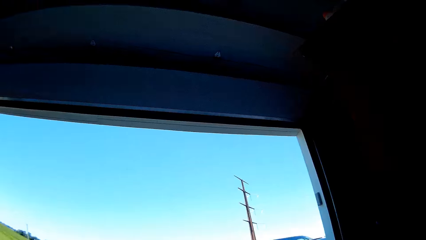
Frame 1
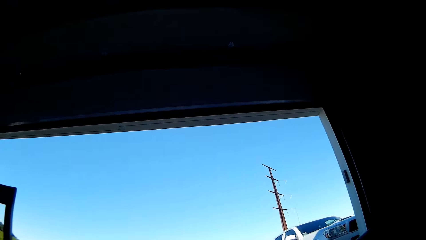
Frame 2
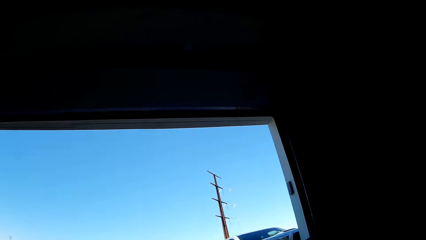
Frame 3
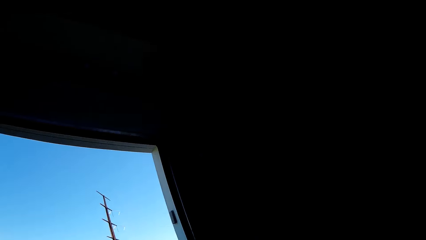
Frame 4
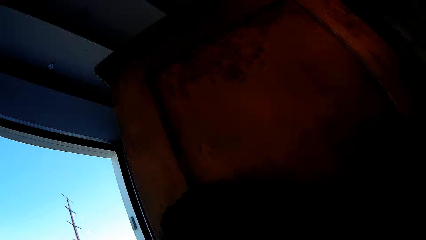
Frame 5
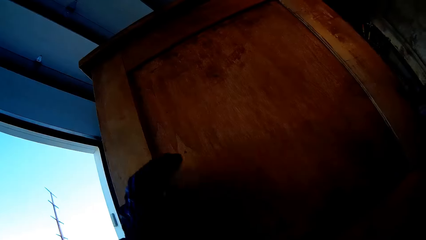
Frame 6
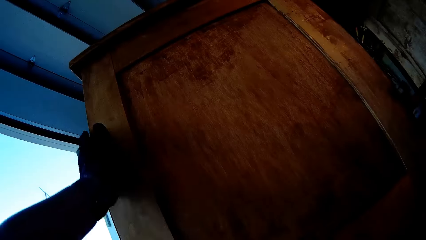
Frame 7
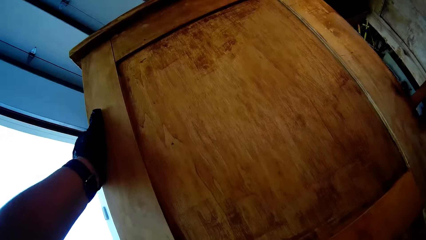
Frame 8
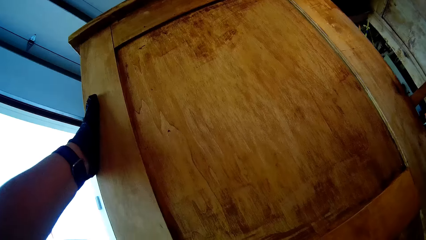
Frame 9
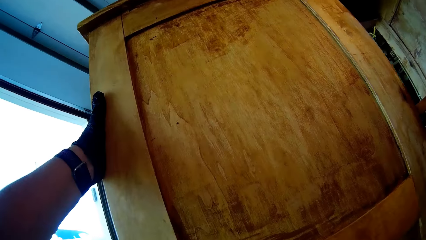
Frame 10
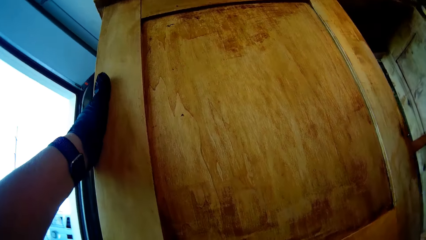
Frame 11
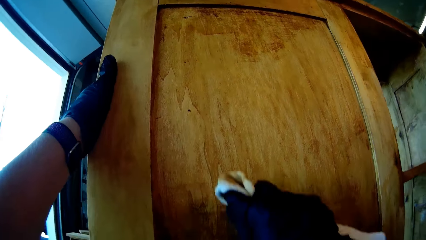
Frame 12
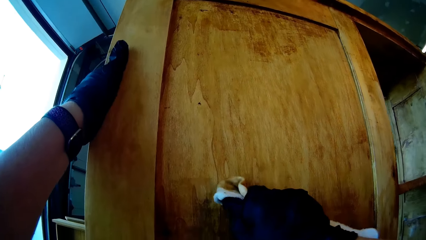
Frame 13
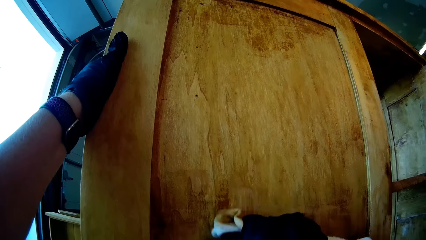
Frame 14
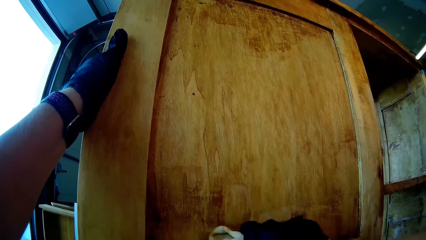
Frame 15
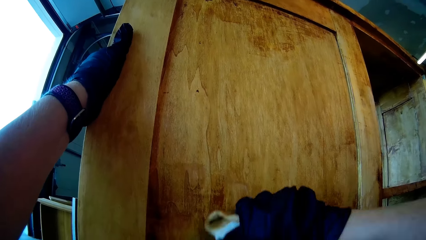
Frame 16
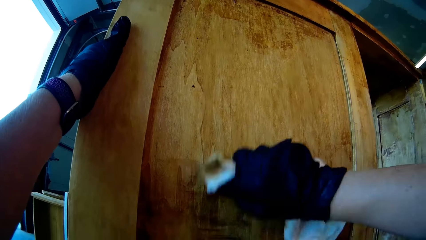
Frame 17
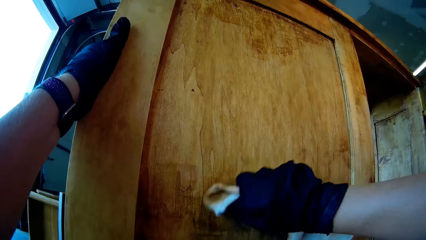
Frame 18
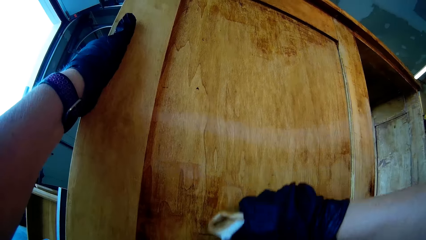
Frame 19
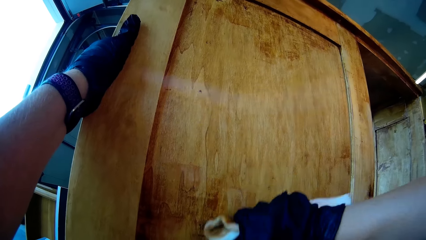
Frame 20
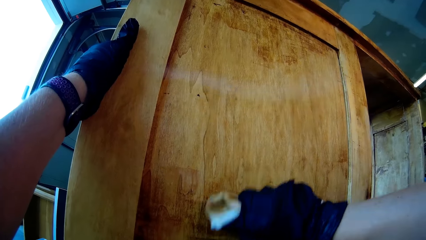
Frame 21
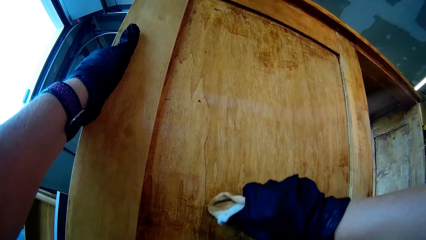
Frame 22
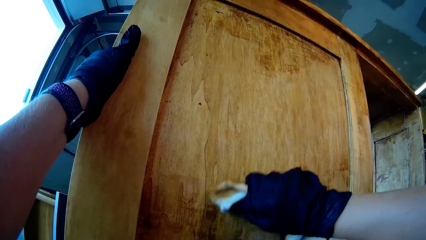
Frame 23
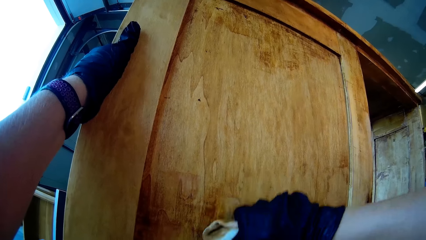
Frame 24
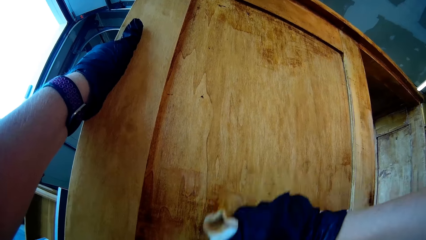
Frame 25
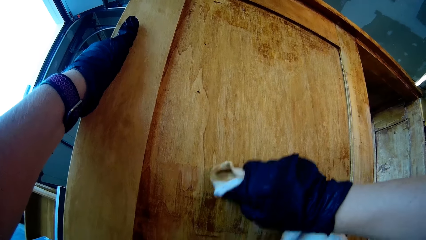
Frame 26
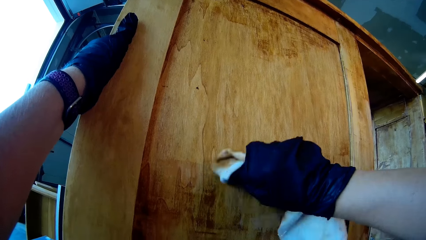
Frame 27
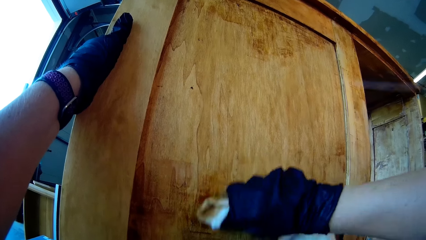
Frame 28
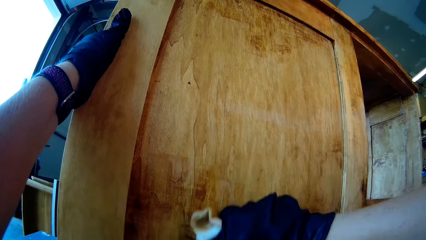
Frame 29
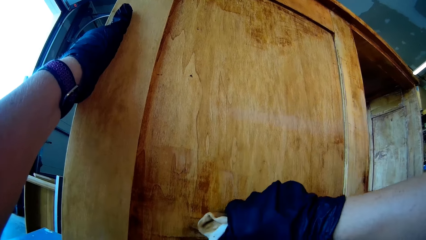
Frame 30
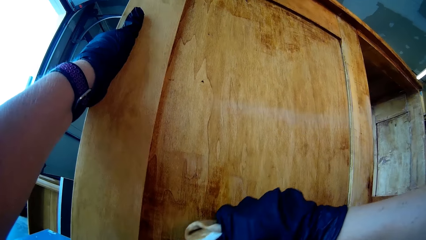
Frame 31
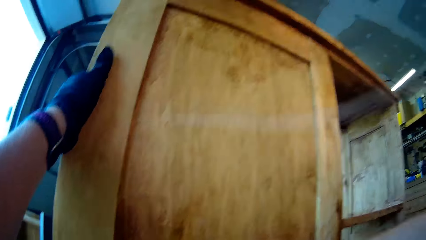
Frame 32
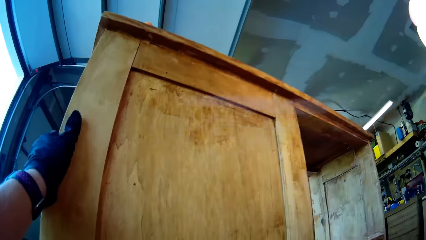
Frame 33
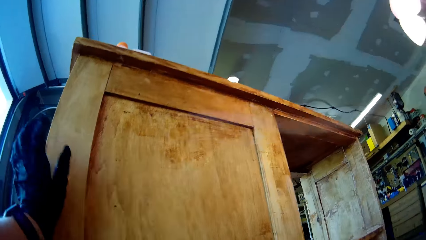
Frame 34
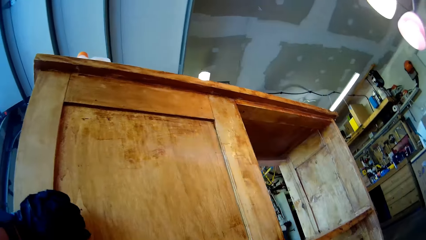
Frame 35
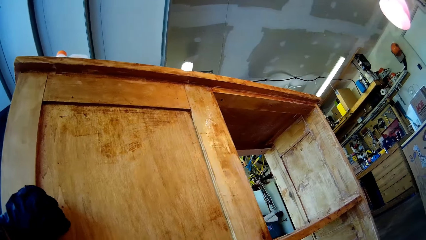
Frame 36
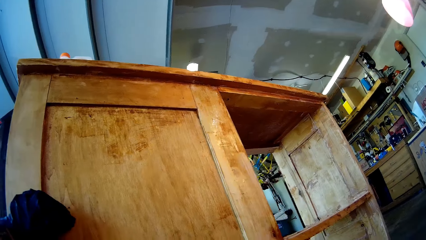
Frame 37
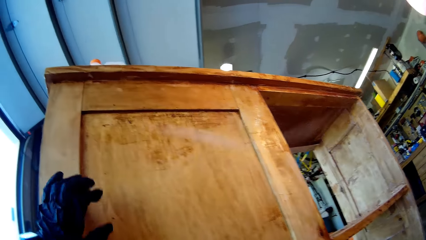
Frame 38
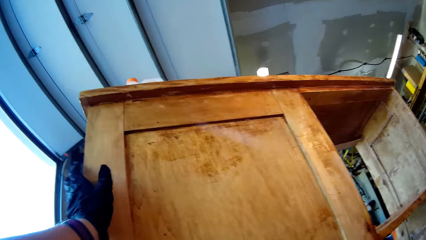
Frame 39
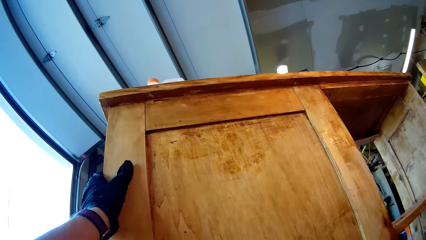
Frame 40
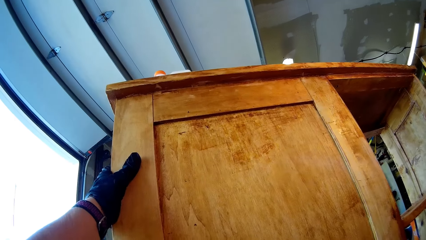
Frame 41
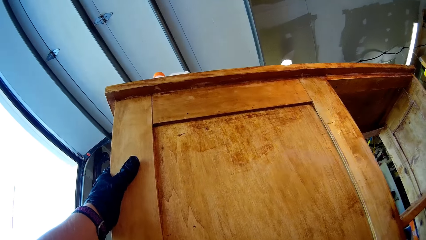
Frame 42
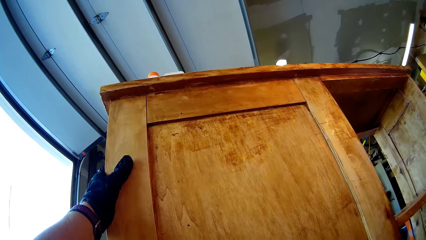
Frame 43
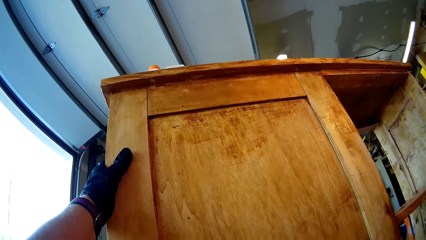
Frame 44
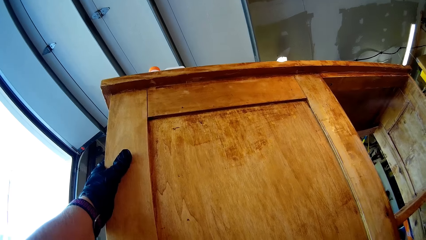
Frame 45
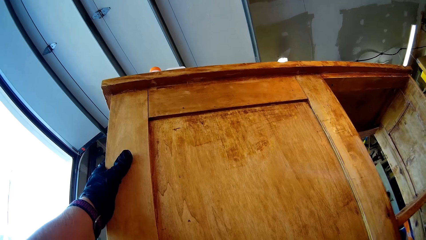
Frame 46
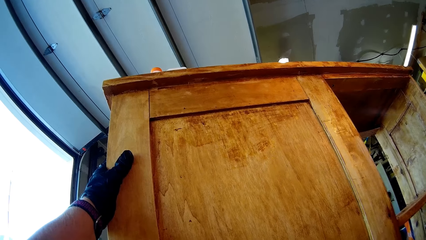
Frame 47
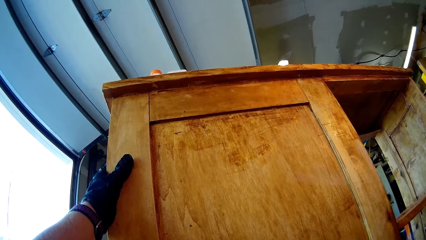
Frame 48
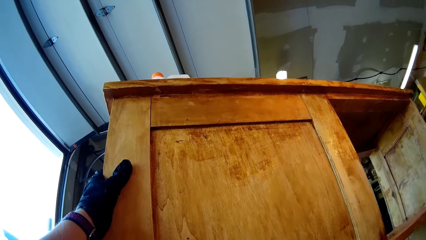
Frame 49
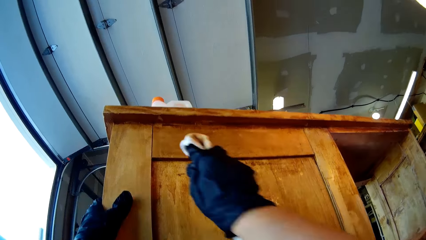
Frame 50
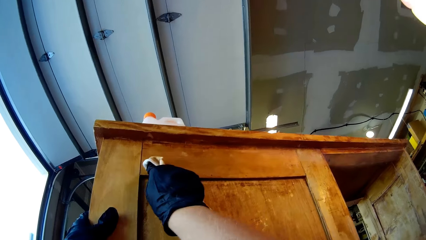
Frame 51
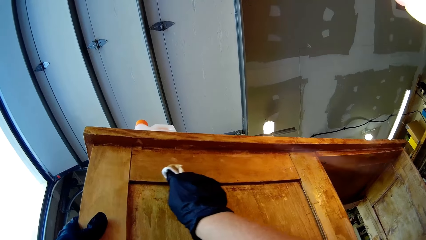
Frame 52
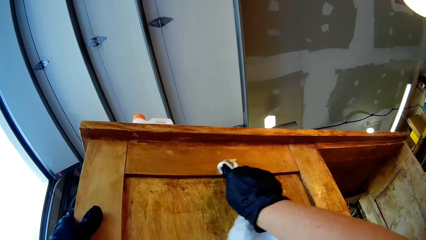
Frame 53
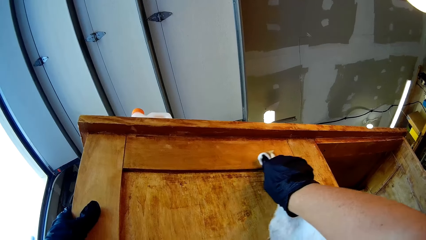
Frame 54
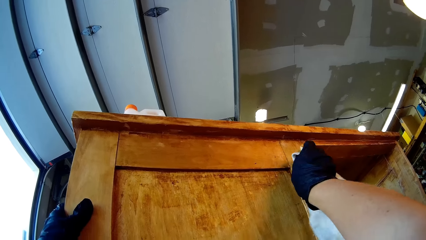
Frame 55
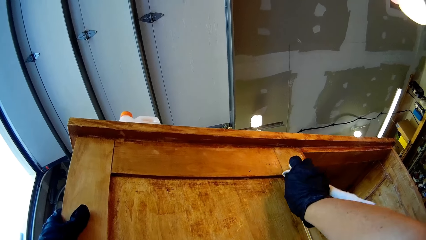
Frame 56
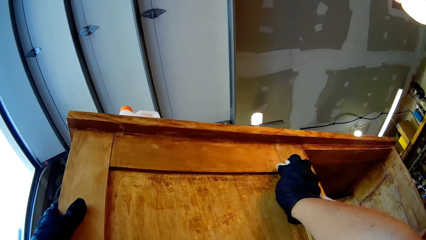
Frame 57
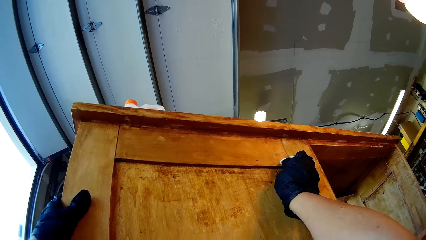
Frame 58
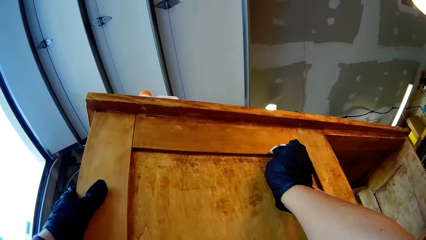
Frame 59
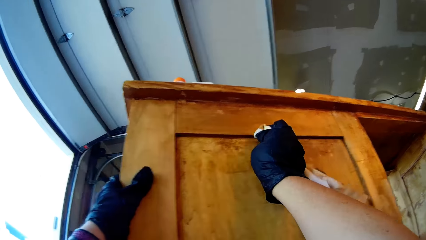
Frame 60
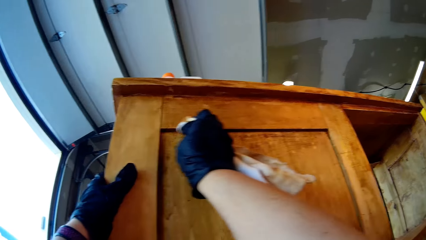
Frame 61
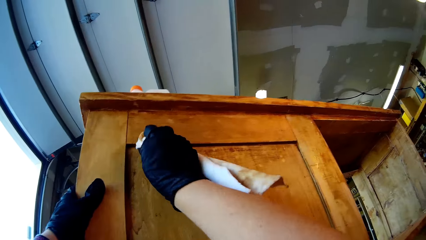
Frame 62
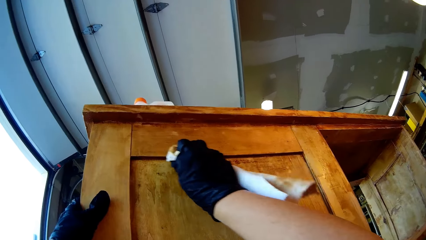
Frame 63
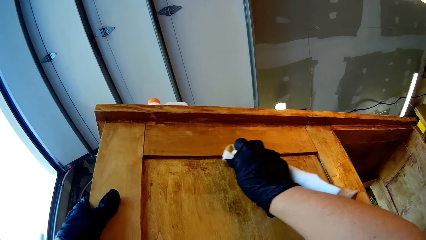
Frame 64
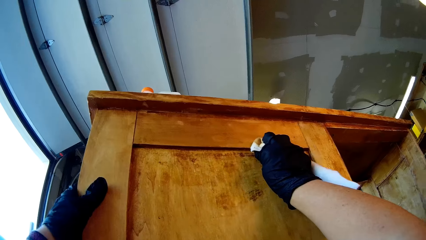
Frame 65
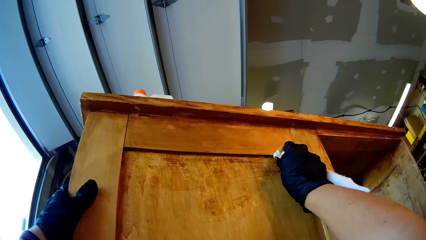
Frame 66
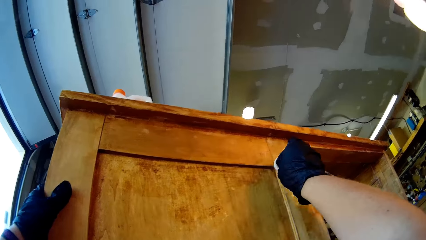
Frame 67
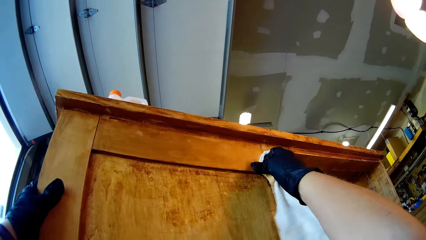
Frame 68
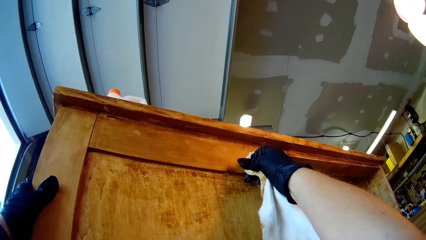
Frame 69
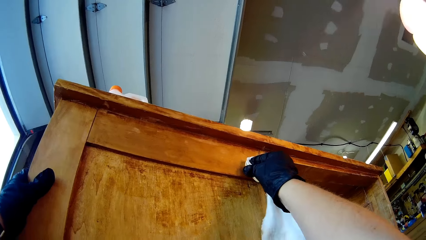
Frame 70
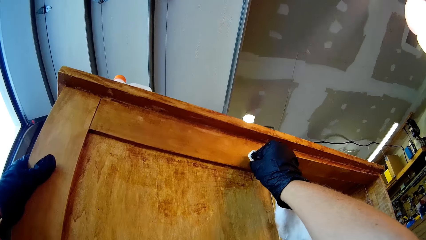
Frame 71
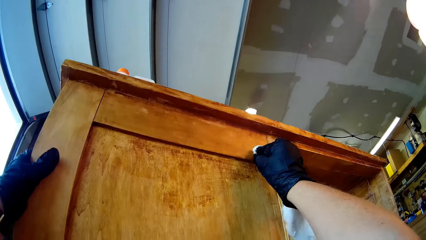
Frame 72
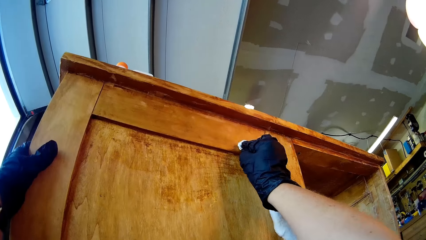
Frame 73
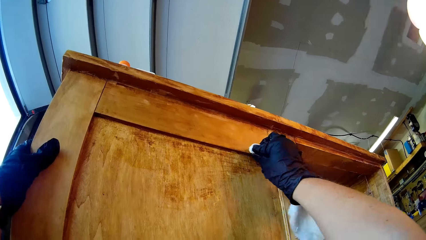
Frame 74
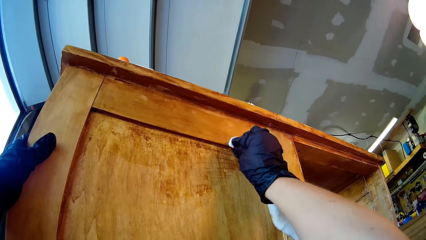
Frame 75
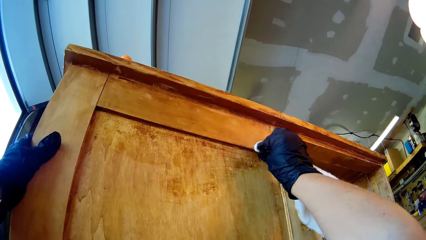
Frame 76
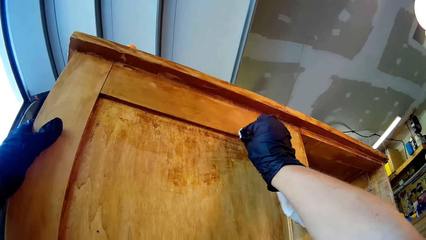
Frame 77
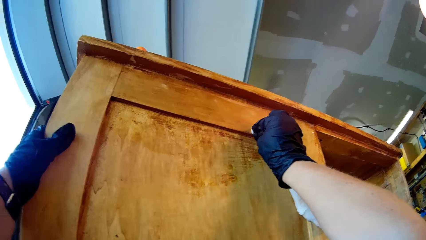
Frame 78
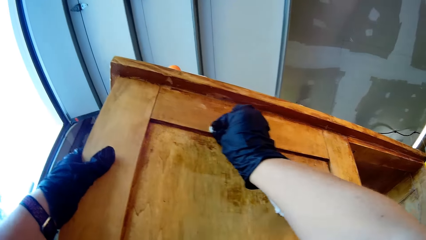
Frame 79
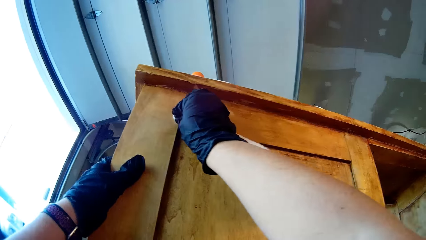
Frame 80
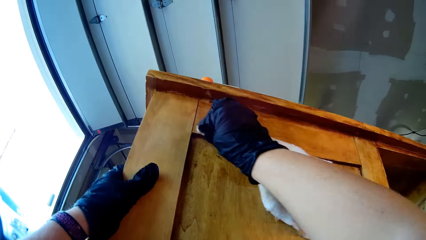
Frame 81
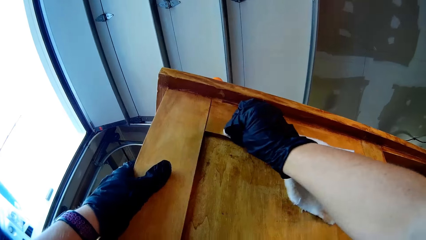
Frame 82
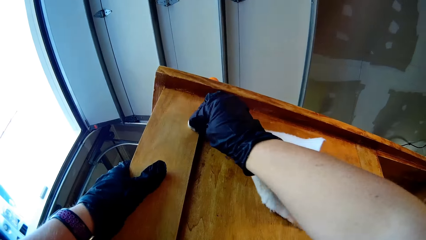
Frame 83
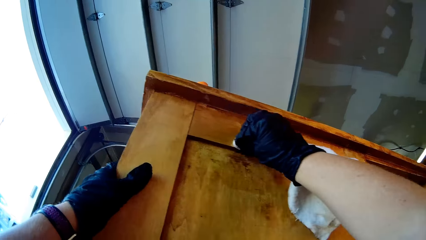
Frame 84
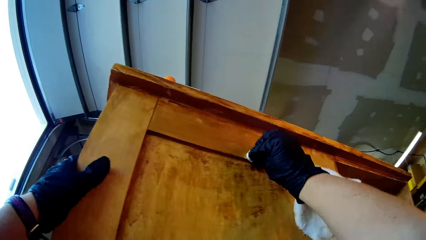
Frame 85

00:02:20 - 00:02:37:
The camera wearer touches the wood furniture. They wipe the wood furniture.
